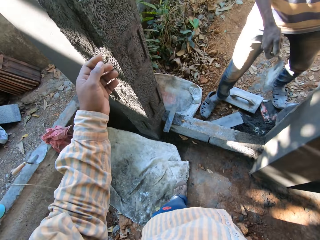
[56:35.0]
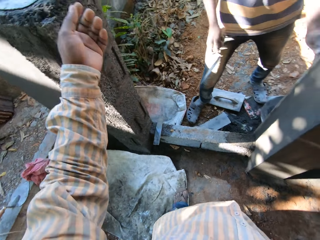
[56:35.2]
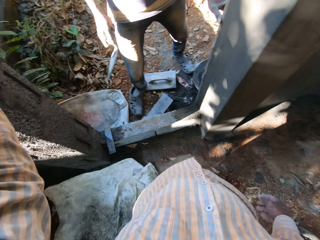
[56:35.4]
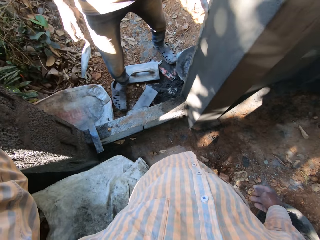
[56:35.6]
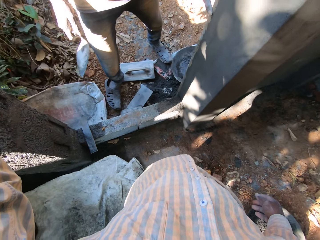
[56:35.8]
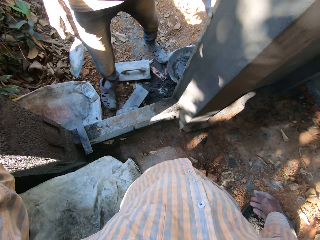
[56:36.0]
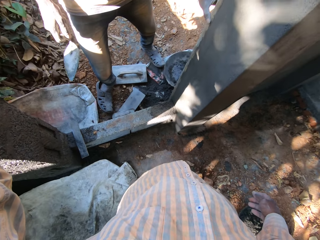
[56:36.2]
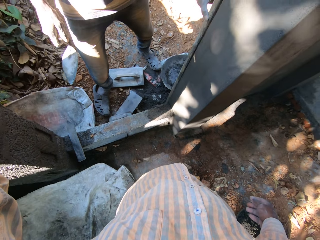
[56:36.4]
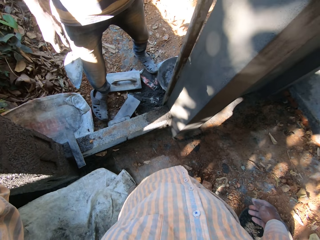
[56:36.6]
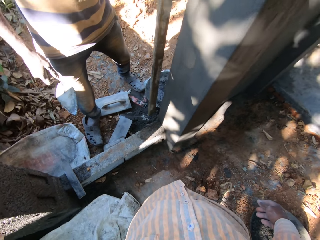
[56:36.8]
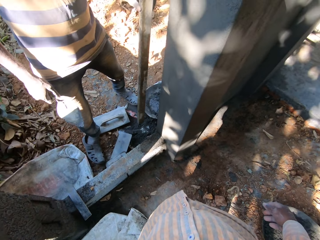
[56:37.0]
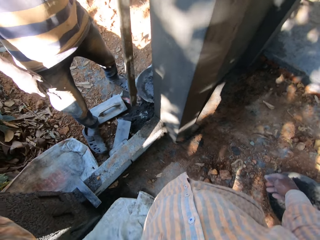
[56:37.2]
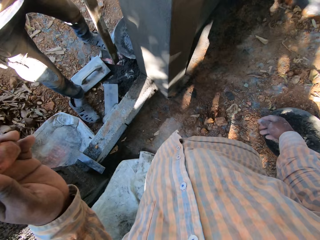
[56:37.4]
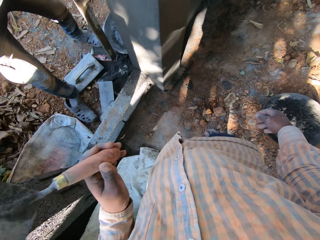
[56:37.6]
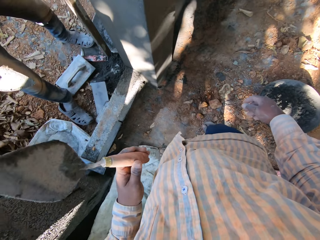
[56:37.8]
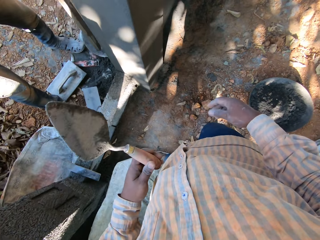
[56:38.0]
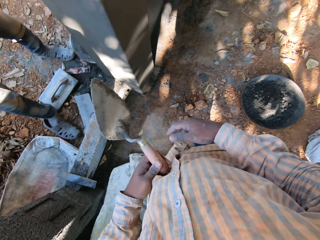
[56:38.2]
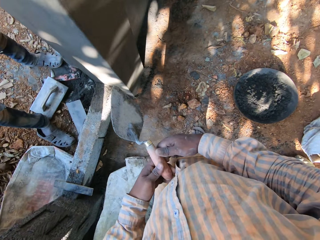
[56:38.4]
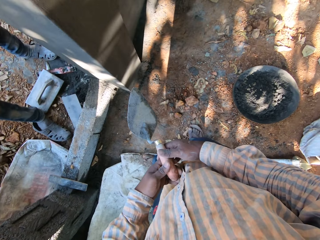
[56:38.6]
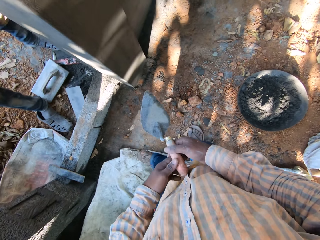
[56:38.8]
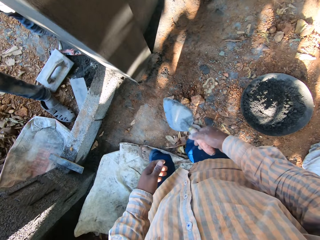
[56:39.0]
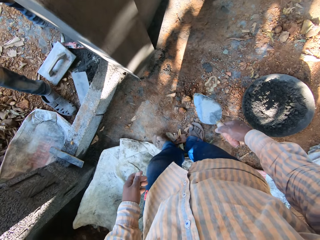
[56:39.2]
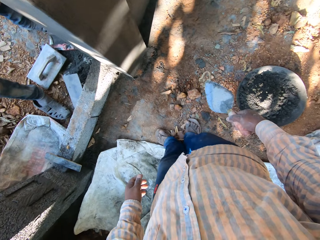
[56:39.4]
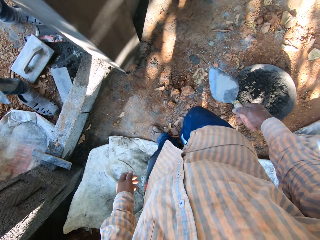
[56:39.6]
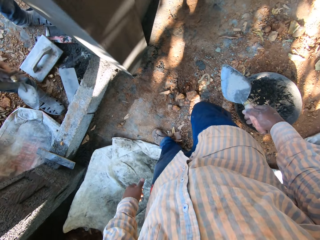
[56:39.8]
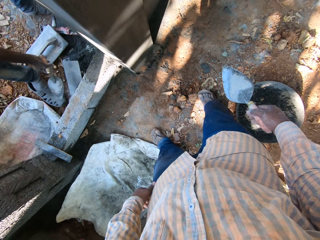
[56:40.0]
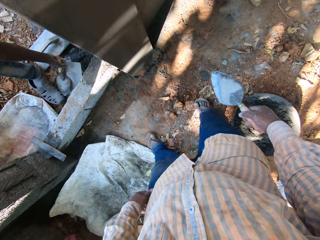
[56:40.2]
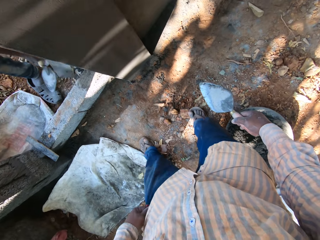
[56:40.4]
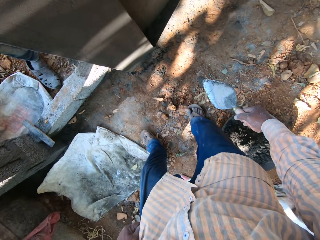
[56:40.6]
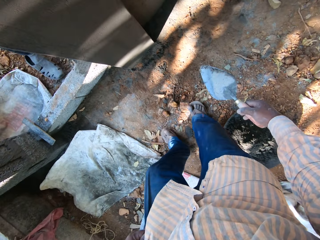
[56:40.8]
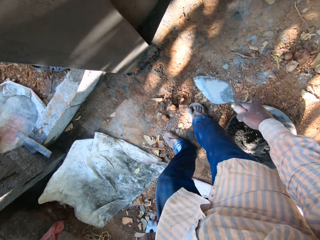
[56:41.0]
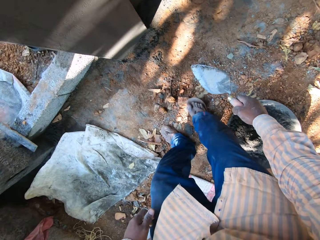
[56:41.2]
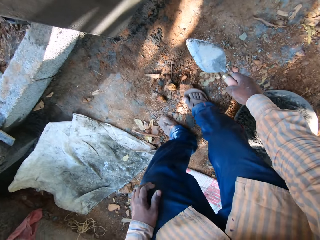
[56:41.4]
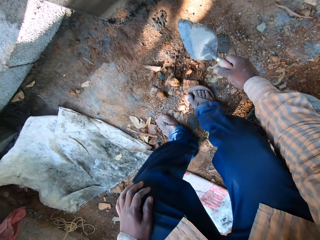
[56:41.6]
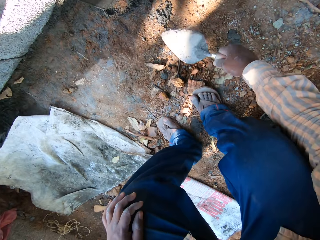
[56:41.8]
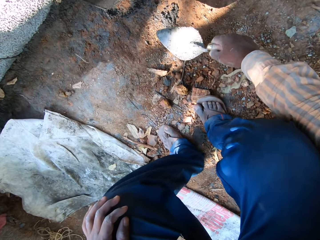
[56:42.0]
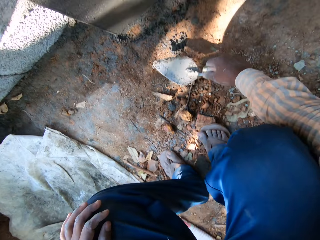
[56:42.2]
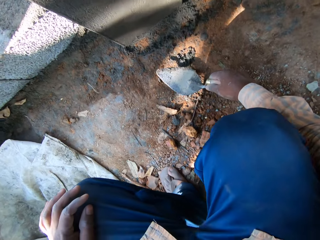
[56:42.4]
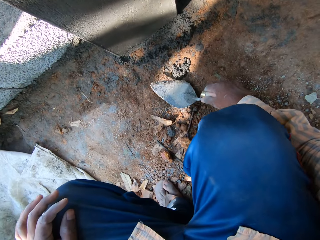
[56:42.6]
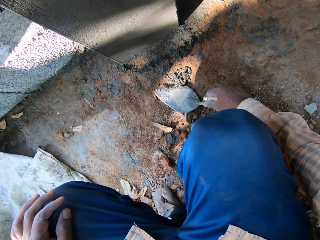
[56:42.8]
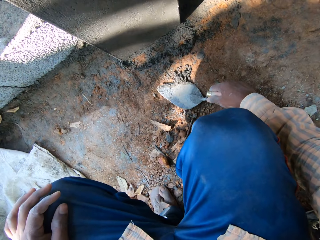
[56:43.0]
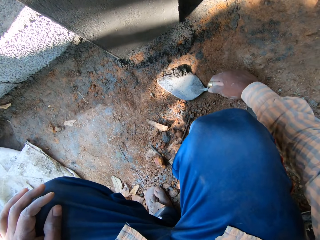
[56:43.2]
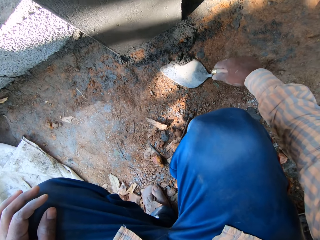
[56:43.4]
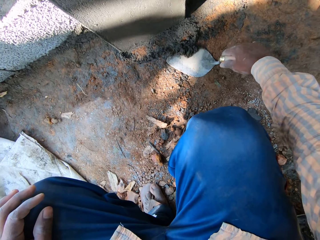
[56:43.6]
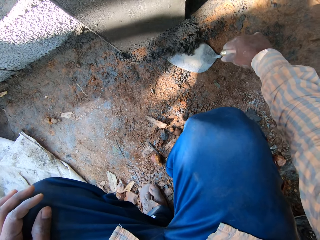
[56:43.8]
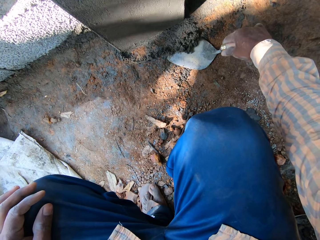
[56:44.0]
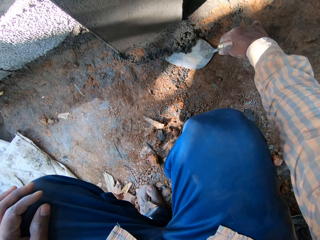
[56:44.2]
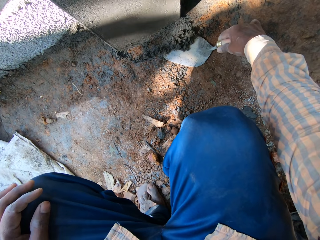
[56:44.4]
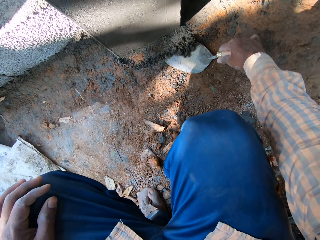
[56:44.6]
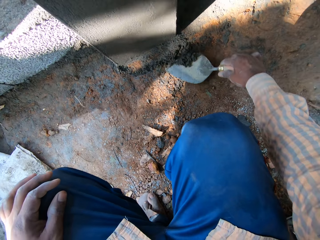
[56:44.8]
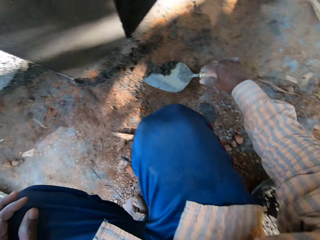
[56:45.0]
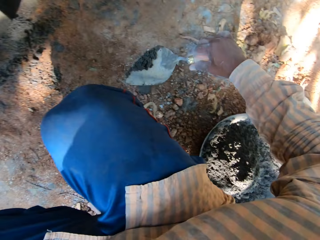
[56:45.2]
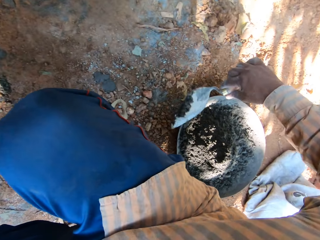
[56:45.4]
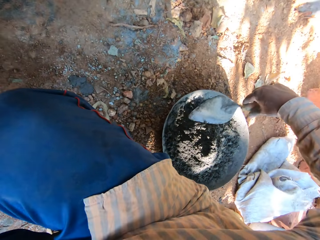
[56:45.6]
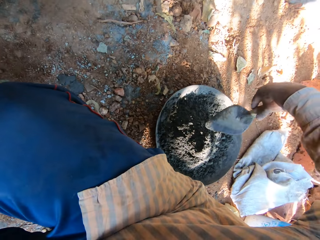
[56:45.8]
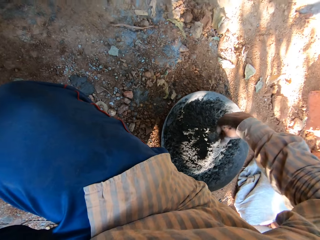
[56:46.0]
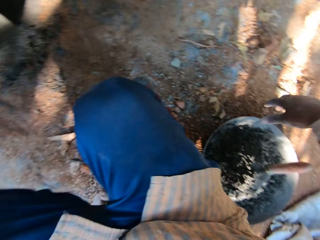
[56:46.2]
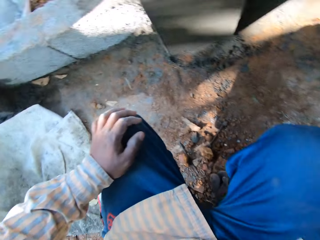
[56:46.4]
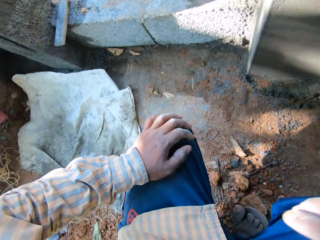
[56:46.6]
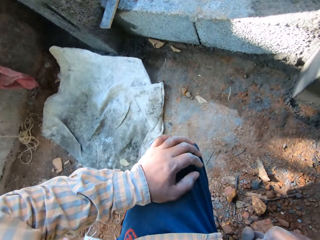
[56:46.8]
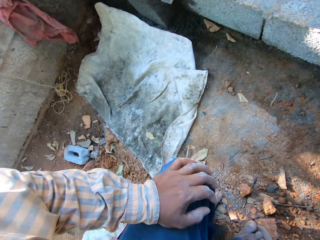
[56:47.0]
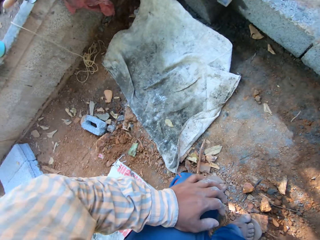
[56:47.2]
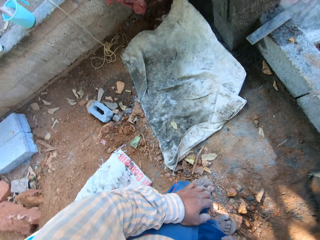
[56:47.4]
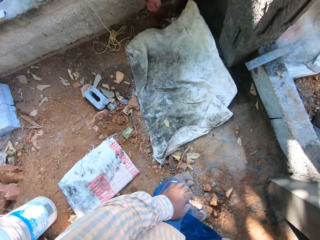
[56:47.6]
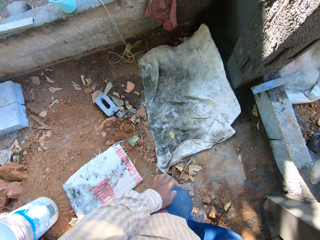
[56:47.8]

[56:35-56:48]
The camera wearer picks a trowel from a wall top with his left hand. He moves close to the door. A man picks the lining channel from the wall with his left hand. The camera wearer passes the trowel to his right hand. The man picks a sandpaper sheet from the floor with his right hand. The camera wearer bends down. He scoops cement from the floor with the trowel in his right hand. He pours the cement on the trowel into the head pan with his right hand. He sticks the trowel into the head pan with his right hand.

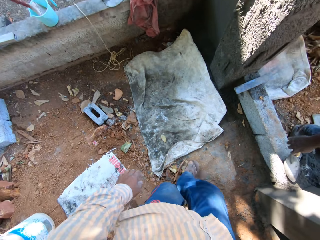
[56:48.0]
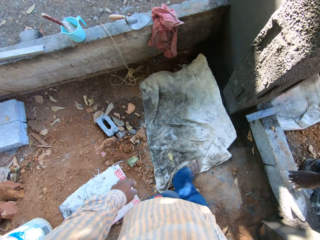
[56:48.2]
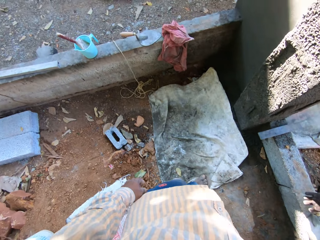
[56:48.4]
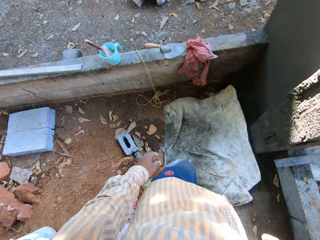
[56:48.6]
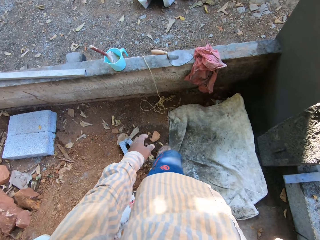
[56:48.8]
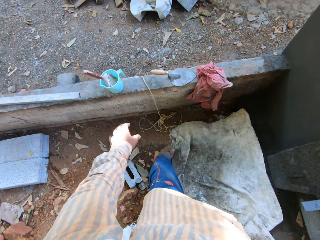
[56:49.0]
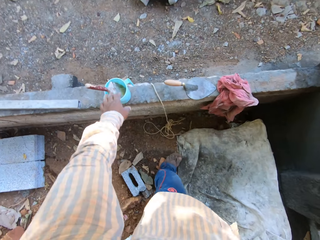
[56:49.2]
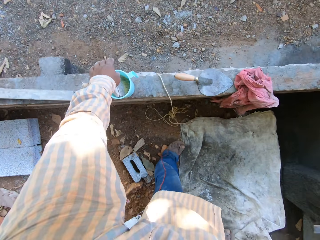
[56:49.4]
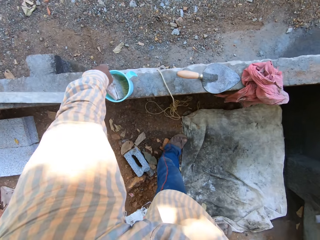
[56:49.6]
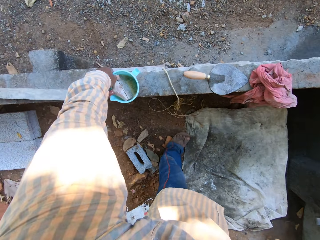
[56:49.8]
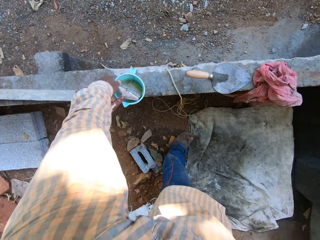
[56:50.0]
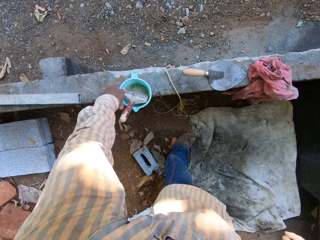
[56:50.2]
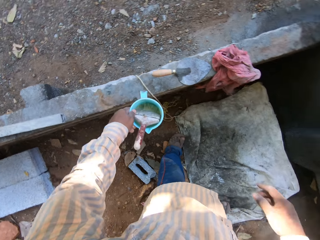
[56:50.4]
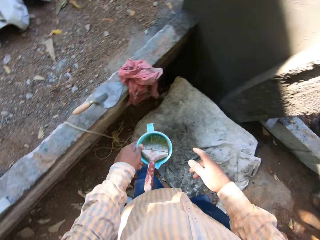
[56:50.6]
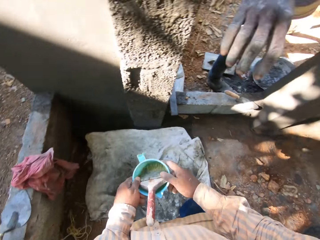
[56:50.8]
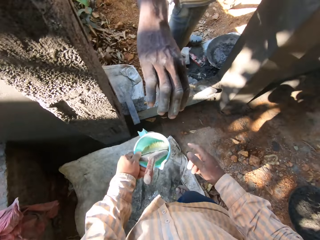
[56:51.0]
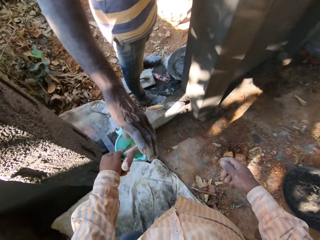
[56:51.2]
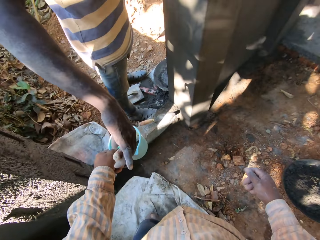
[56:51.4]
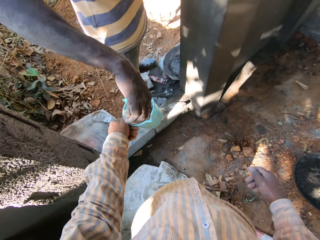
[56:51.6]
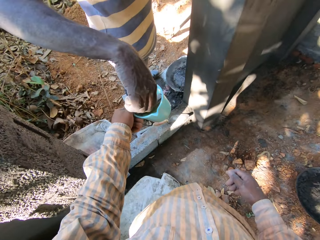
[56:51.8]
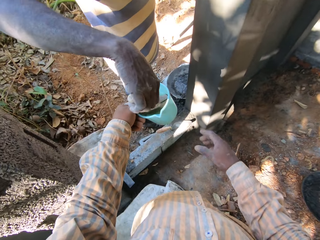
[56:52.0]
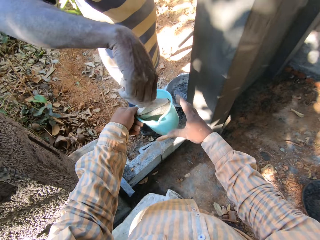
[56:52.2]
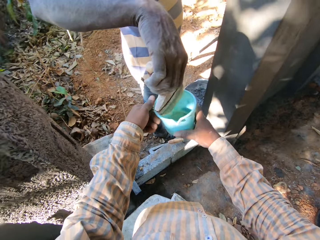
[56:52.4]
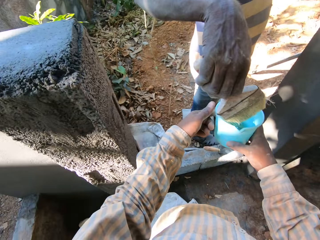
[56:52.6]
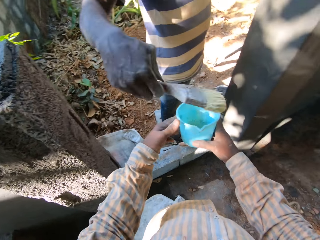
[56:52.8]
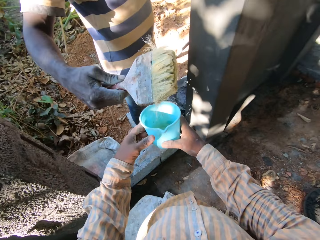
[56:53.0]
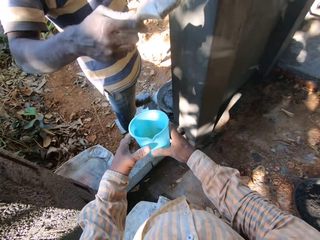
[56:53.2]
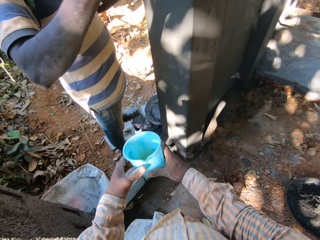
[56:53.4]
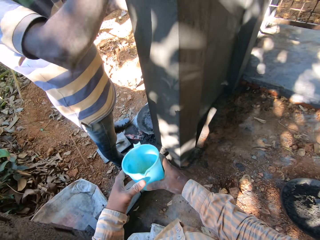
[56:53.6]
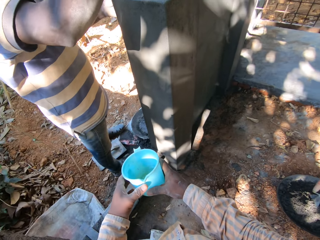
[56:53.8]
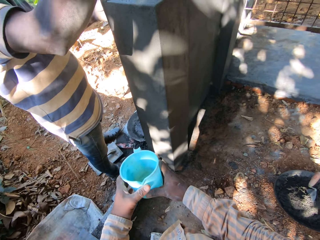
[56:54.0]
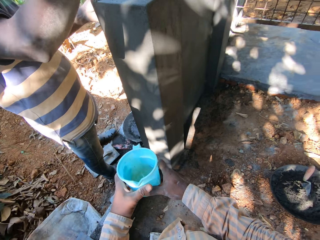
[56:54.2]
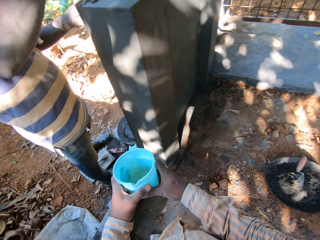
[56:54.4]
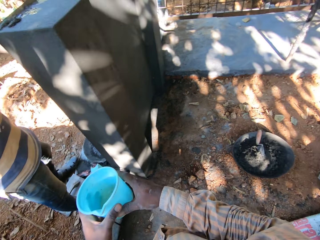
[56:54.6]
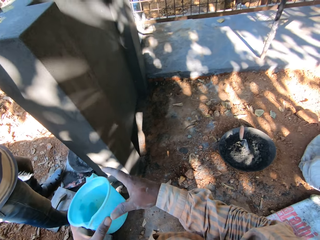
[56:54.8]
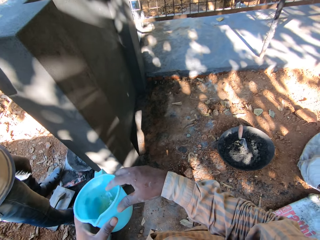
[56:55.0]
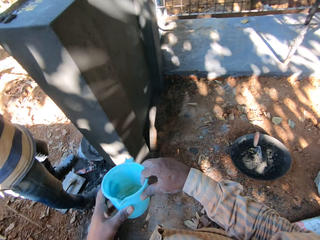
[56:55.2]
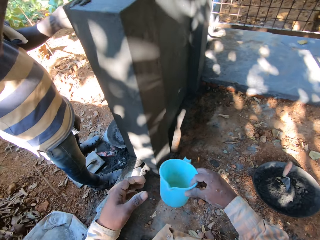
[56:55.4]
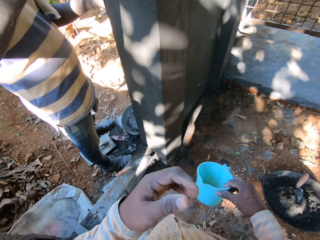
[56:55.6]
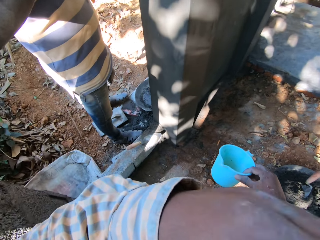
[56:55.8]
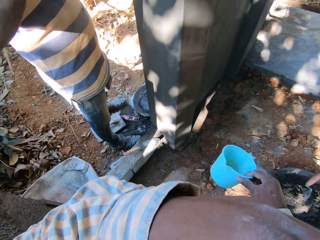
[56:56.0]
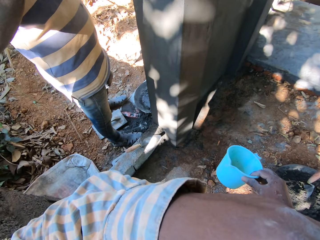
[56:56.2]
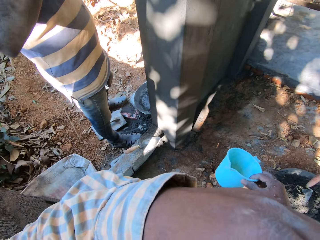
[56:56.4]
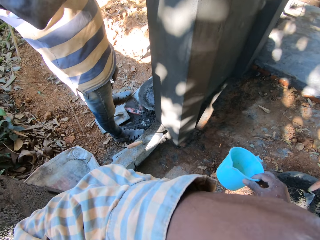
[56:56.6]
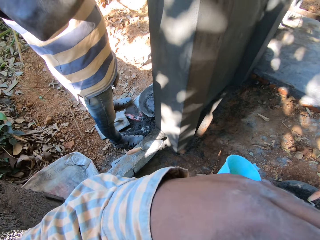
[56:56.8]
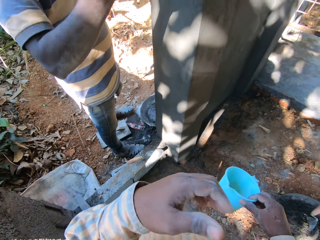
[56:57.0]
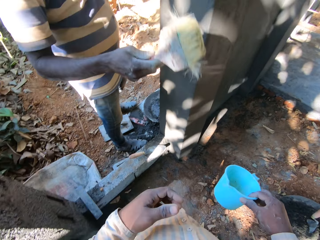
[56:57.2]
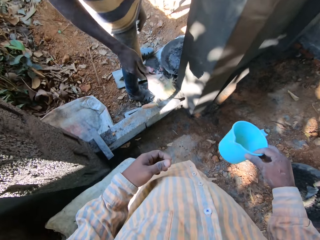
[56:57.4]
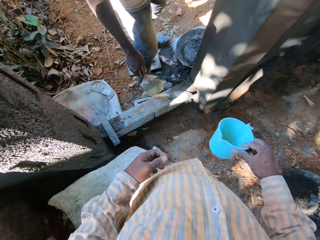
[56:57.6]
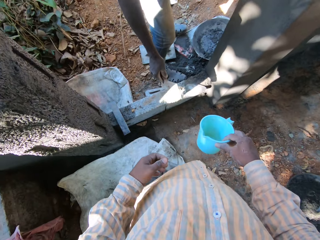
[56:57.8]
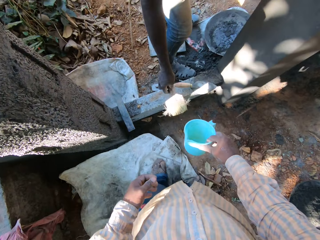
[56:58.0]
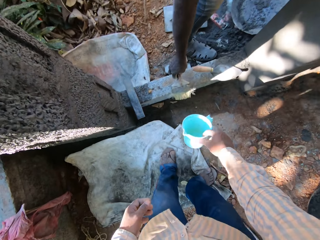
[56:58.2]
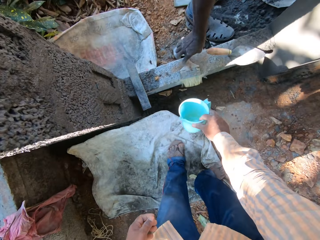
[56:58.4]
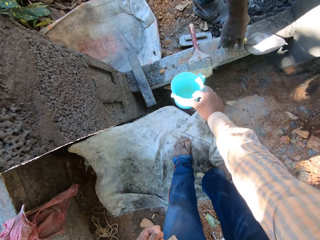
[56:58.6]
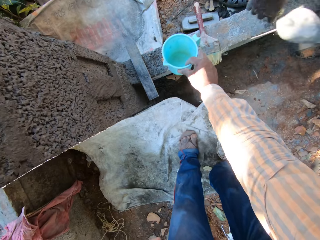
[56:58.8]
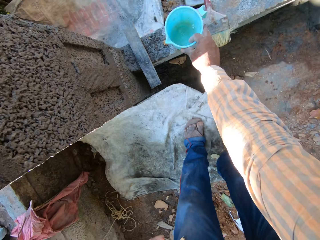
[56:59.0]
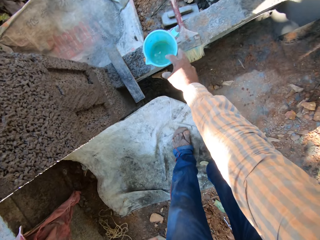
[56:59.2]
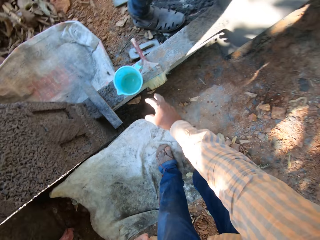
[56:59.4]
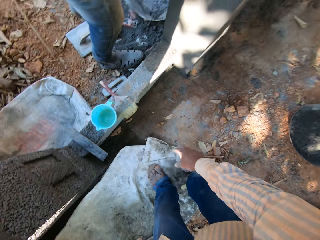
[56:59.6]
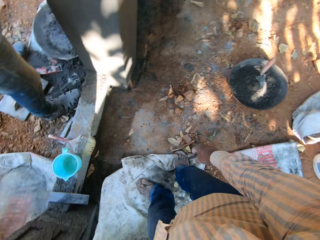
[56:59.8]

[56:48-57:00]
The camera wearer stands up. He walks a few steps. He picks a cup with a paintbrush with his left hand. He passes the cup to a man with his left hand. The man picks the paintbrush from the cup with his right hand. He smoothens the top of the wall with the paintbrush in his right hand. He paints the wall. He drops the paintbrush on a brick support with his right hand. The camera wearer drops the cup on the brick support with his right hand.
